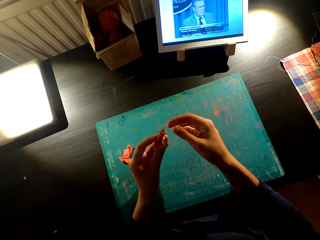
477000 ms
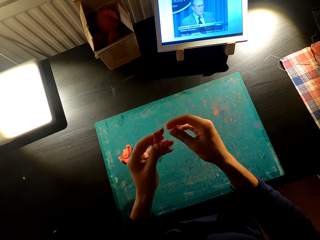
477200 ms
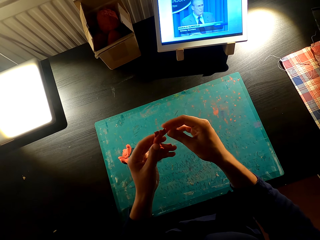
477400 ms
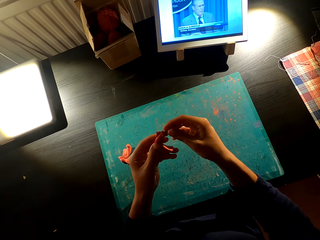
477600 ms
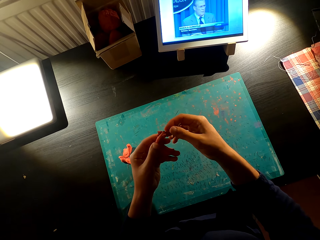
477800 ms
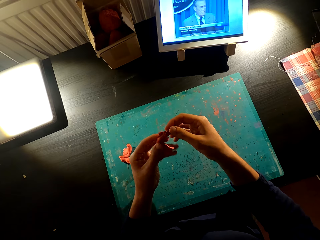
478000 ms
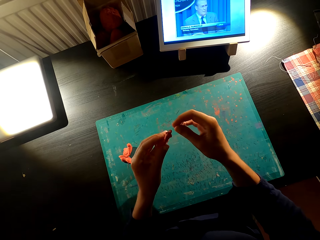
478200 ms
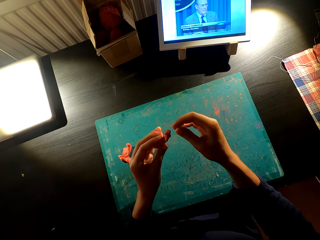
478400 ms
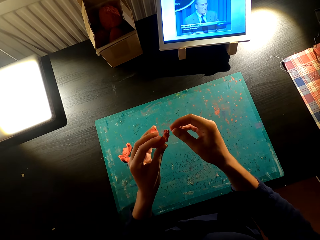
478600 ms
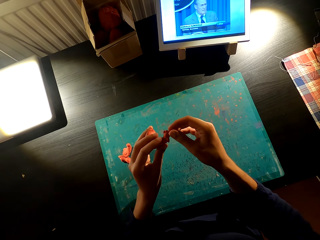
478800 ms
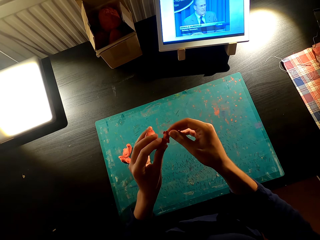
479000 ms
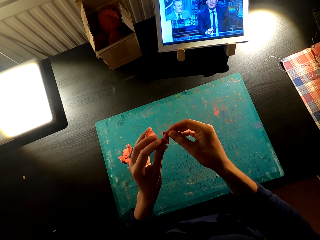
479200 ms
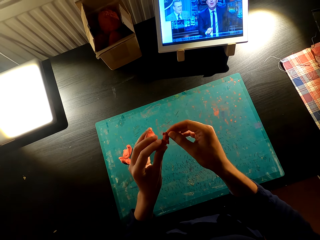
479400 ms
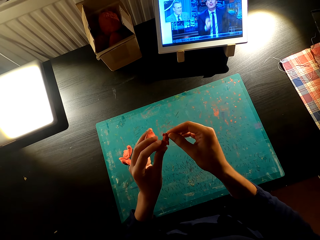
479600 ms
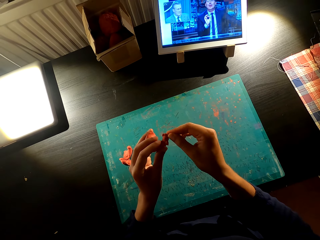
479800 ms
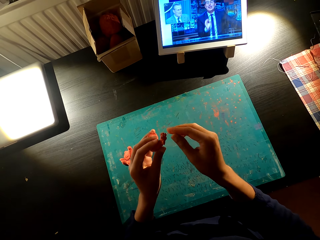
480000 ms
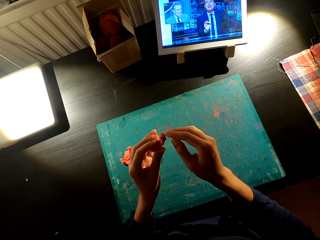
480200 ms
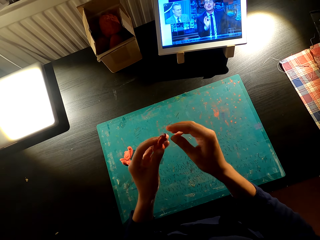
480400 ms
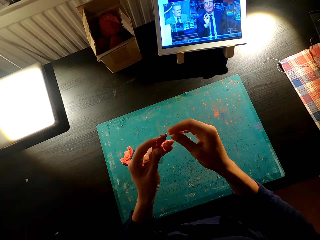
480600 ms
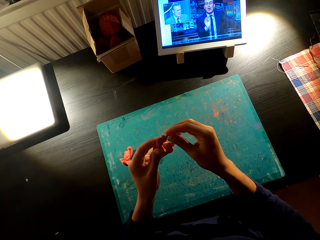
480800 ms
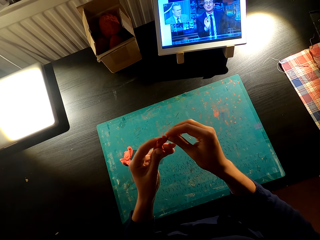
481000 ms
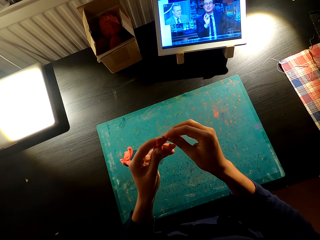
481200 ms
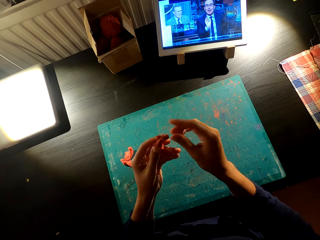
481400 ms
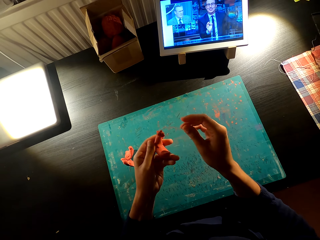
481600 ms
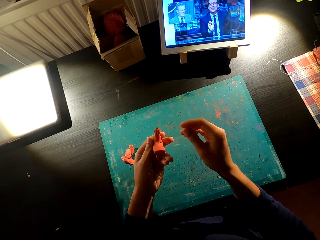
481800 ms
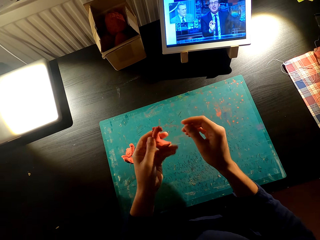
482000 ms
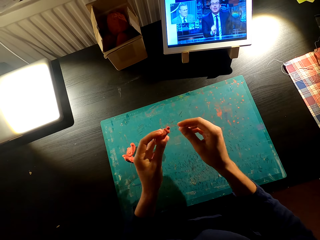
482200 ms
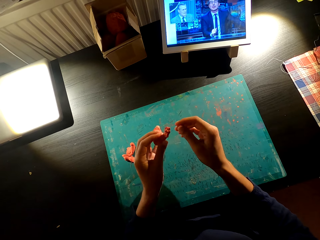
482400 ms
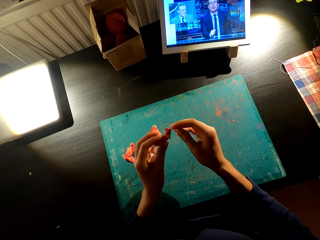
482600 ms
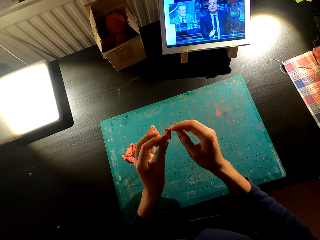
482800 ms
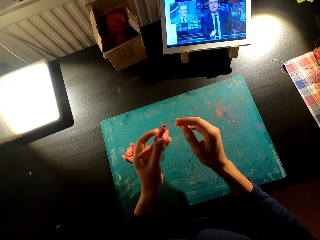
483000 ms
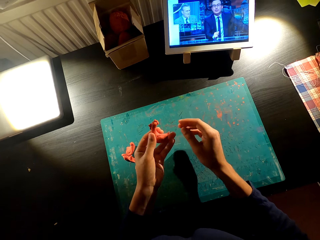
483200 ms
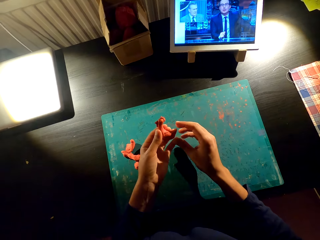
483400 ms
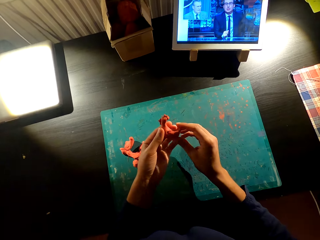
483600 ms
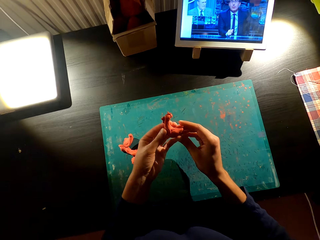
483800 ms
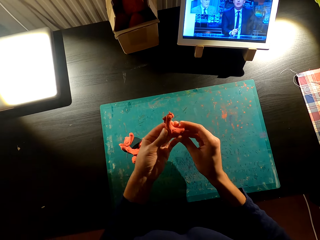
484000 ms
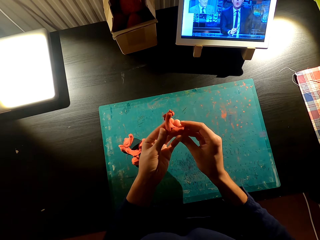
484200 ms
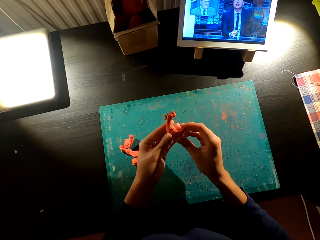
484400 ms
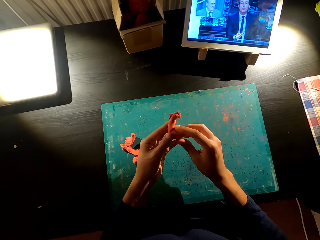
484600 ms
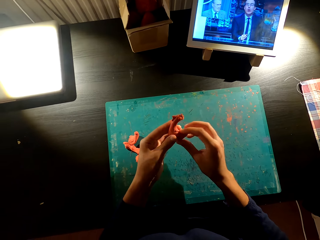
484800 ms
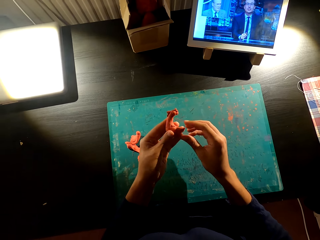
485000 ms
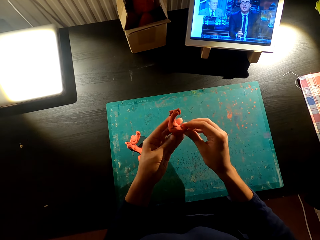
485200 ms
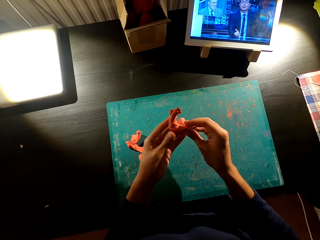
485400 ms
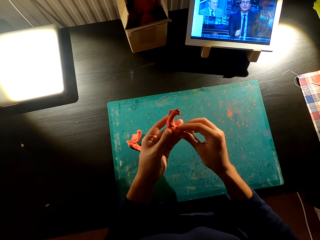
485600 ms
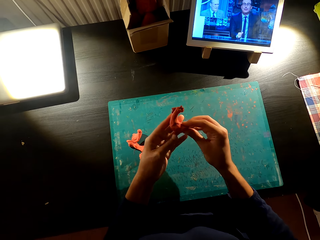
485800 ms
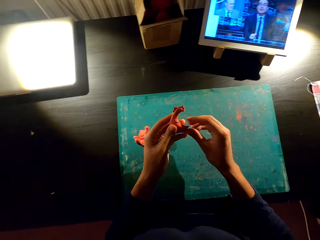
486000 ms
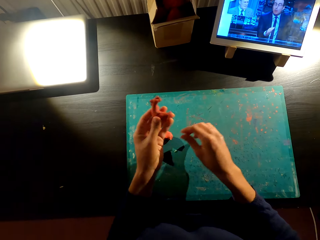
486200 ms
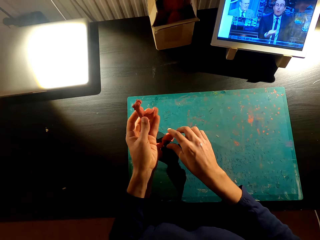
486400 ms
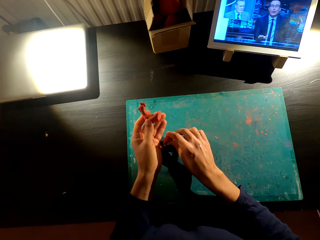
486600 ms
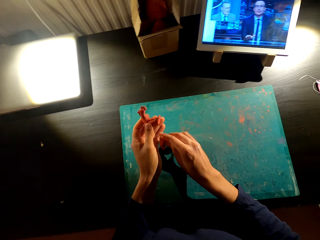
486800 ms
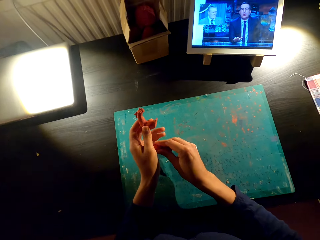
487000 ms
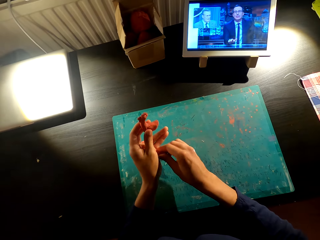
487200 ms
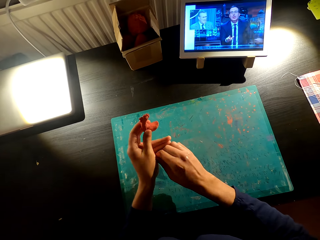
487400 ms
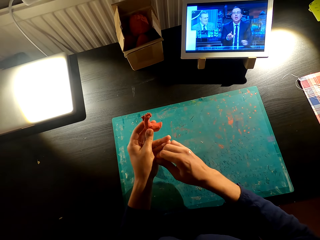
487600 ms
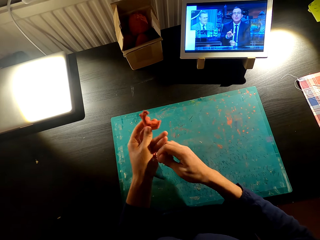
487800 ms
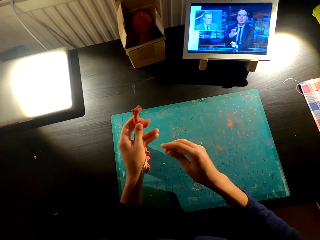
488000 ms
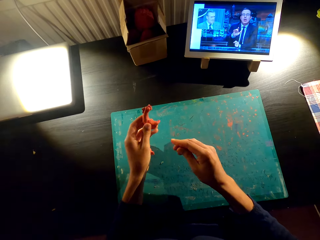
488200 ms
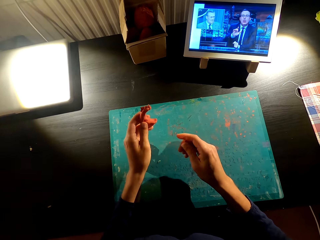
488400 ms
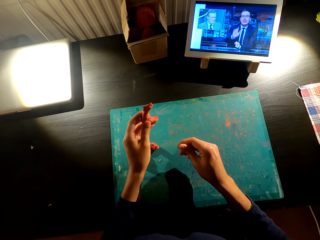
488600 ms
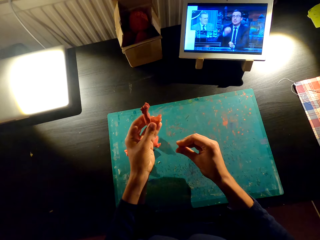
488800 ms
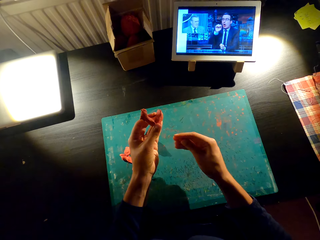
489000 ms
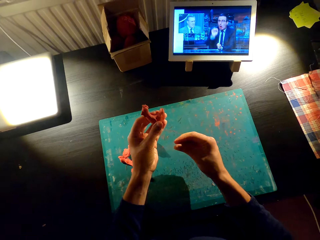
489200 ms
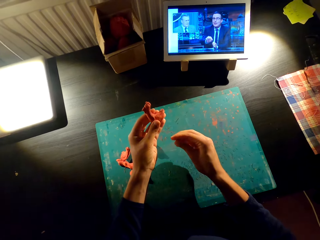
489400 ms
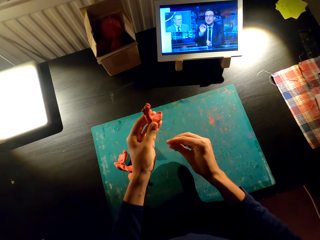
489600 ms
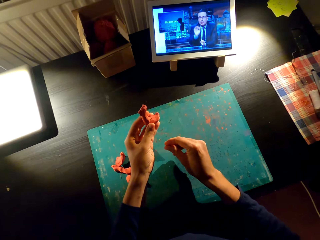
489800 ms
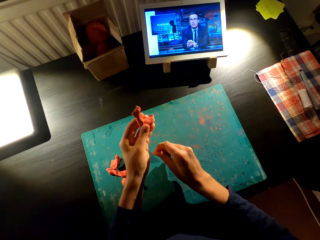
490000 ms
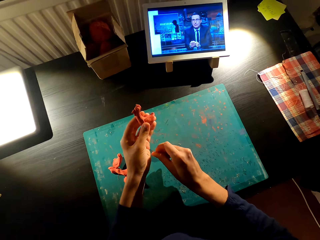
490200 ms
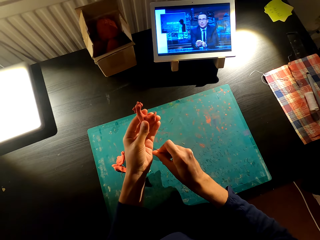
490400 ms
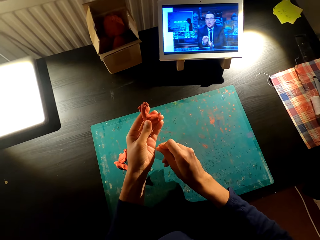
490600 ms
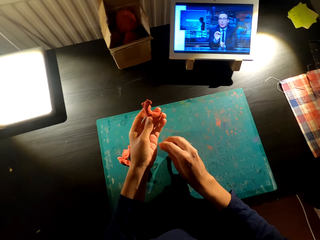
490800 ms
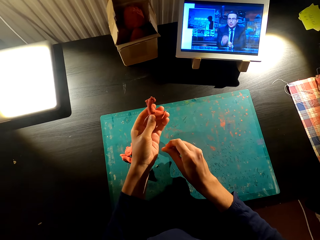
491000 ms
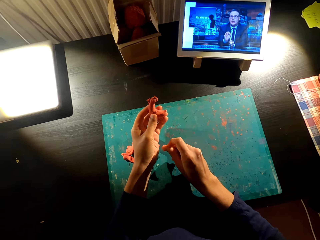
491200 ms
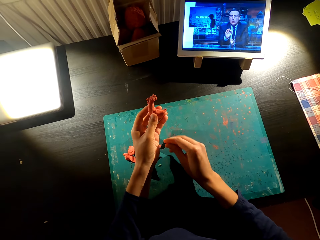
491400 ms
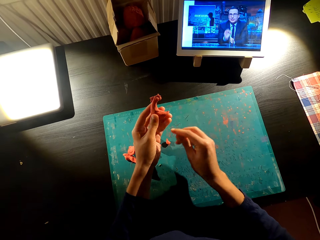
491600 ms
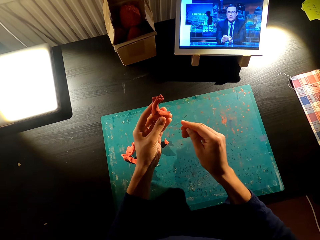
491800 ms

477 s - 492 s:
The camera wearer fixes the toy with the model. They watch the video on the tablet. They look at the model toy. They watch the video on the tablet. They cut the model. They make the toy with the model.

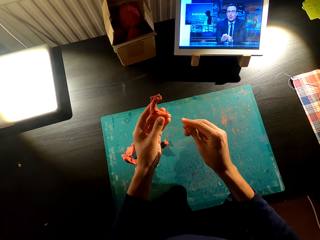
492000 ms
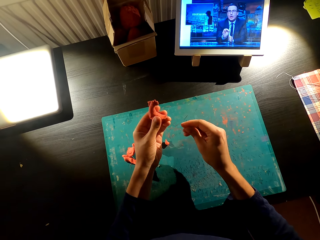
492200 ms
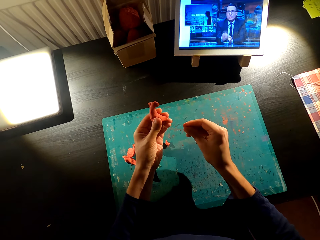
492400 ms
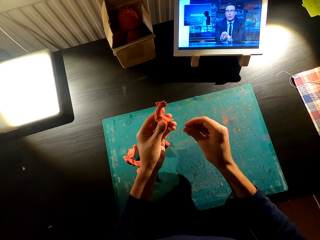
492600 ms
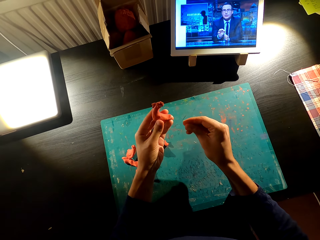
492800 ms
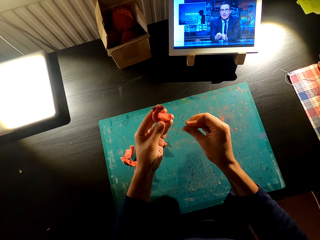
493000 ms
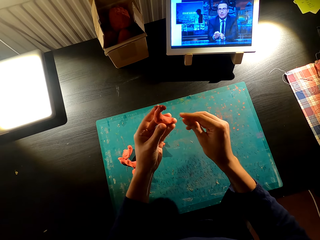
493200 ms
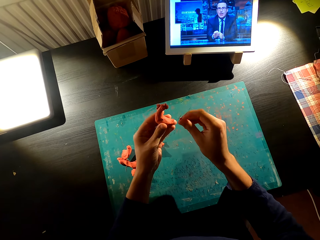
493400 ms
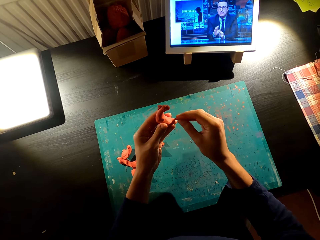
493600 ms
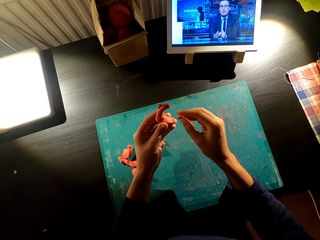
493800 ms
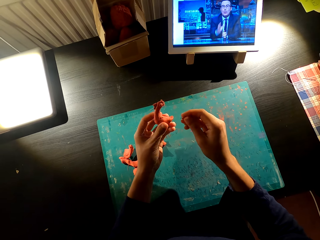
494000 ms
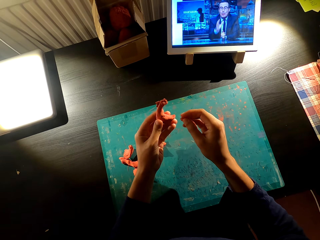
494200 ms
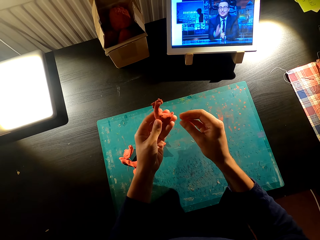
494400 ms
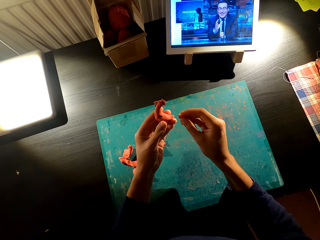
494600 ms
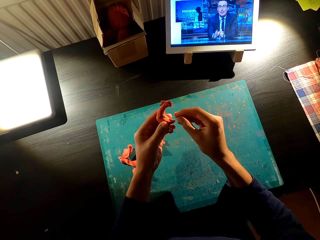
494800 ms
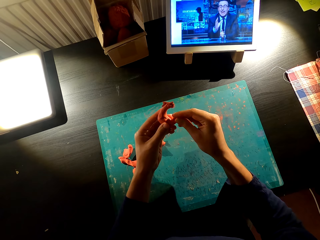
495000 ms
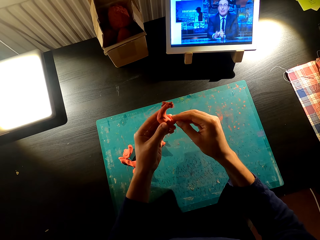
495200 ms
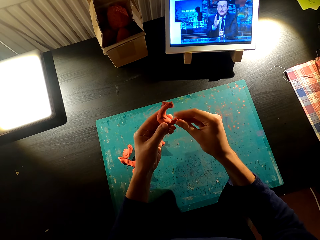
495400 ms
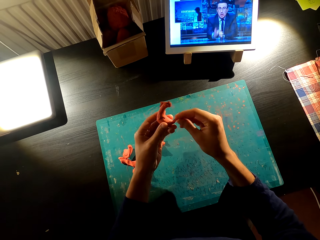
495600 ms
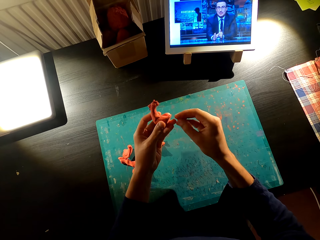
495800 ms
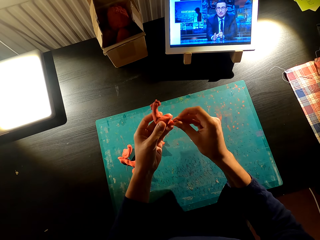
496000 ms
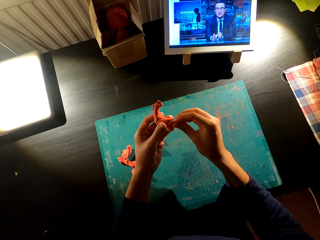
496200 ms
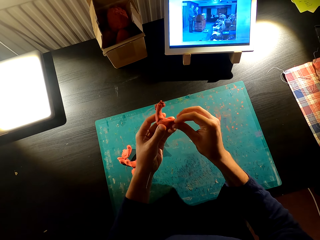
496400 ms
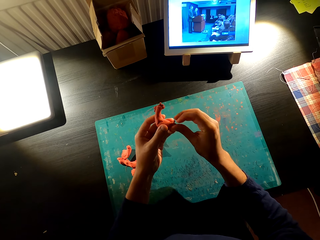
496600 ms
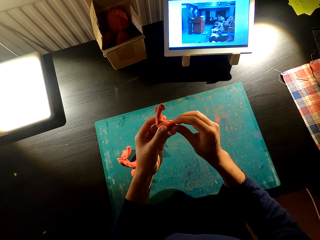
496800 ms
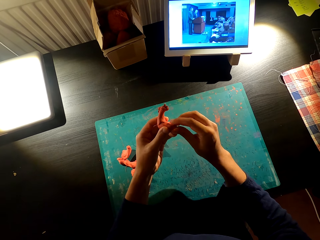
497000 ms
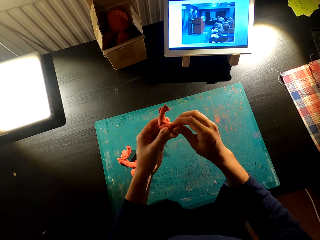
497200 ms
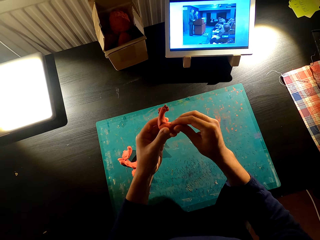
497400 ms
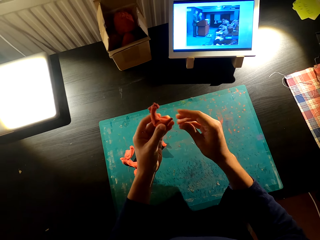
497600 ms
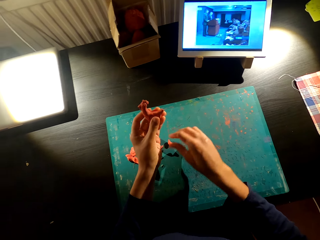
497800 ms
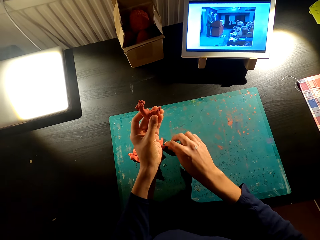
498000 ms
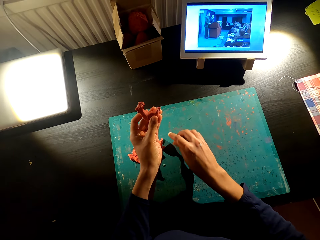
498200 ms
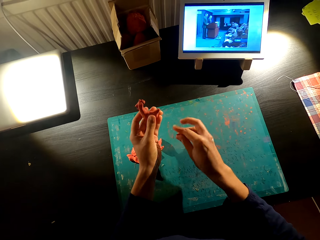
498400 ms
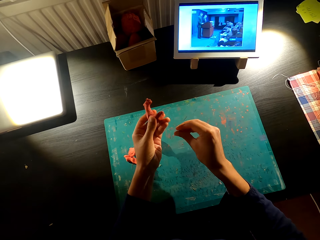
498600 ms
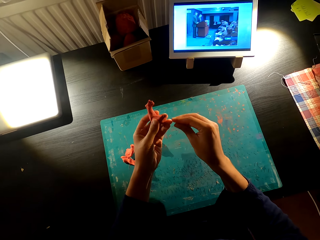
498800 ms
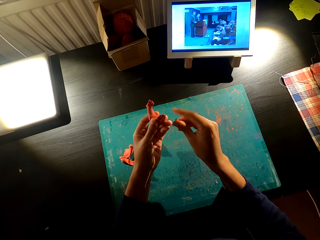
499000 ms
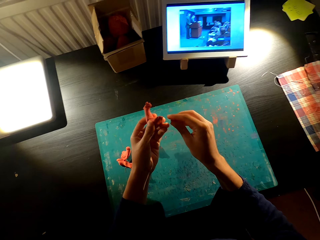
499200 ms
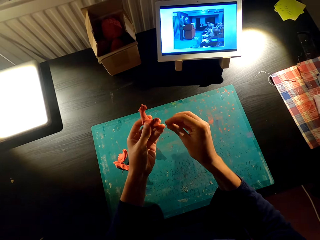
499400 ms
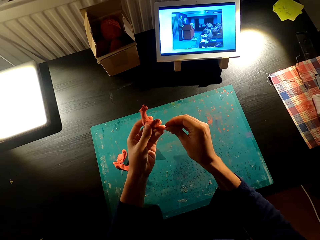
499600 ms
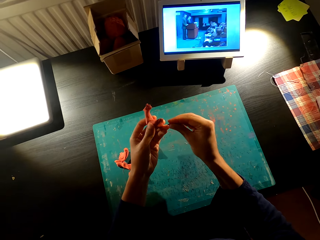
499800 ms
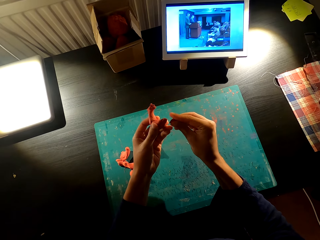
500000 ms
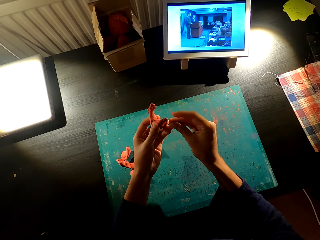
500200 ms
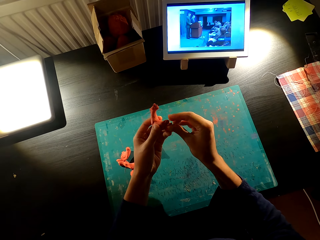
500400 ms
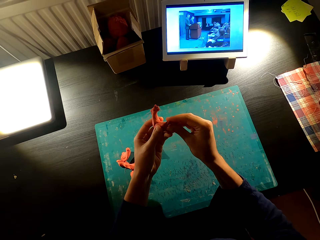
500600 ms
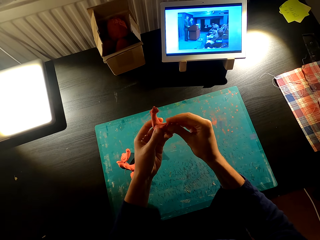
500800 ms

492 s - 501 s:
The camera wearer makes the toy with the model. They make the toy with the model again. They watch the video on the tablet. They cut the model on the table.
